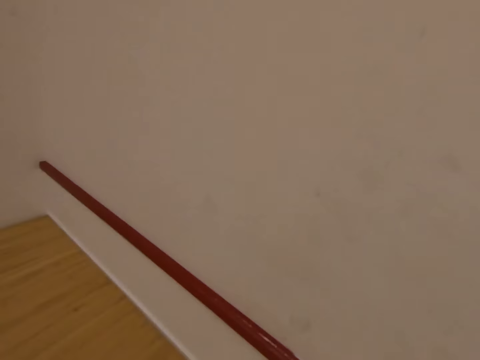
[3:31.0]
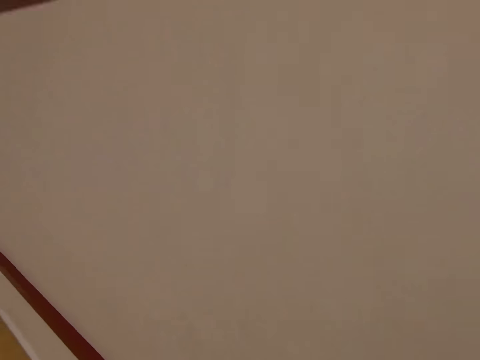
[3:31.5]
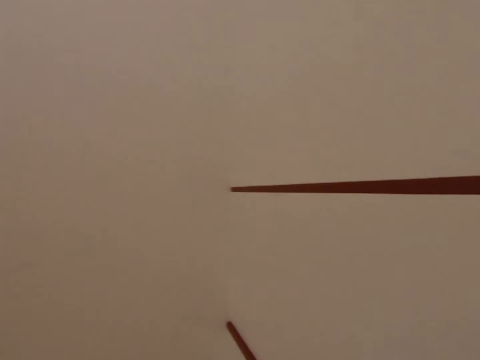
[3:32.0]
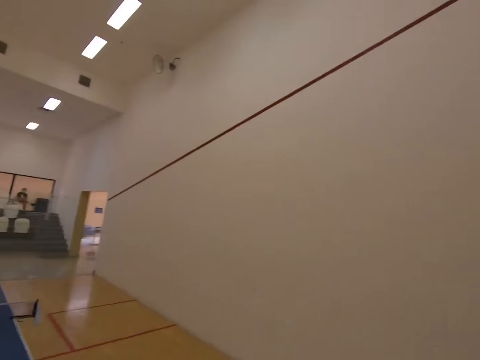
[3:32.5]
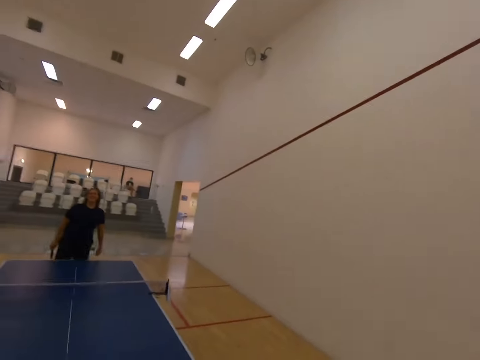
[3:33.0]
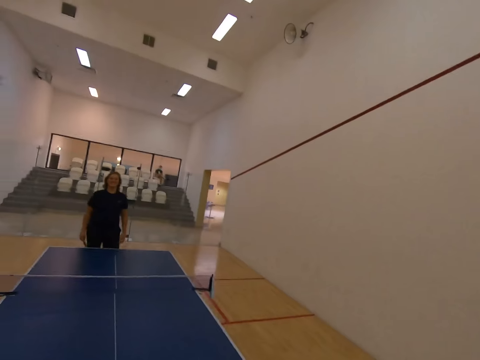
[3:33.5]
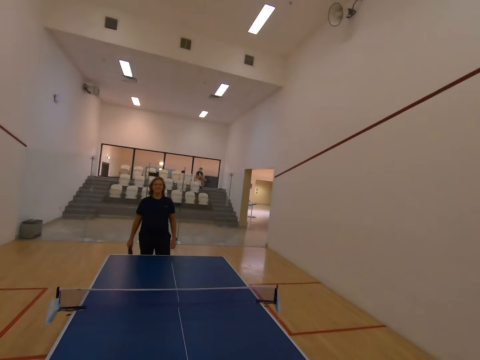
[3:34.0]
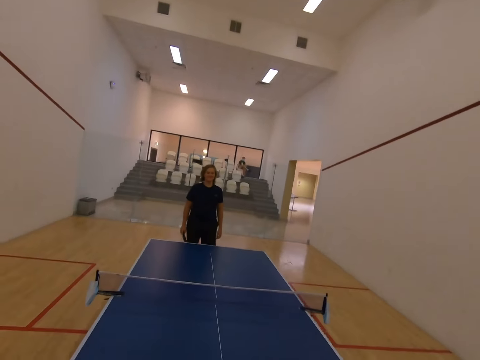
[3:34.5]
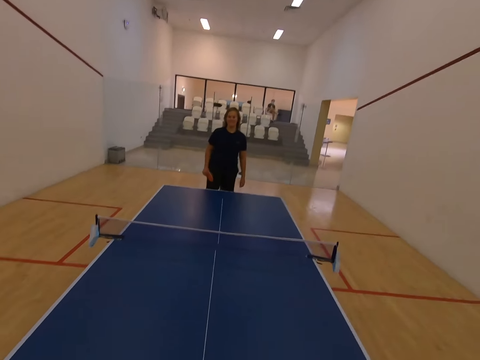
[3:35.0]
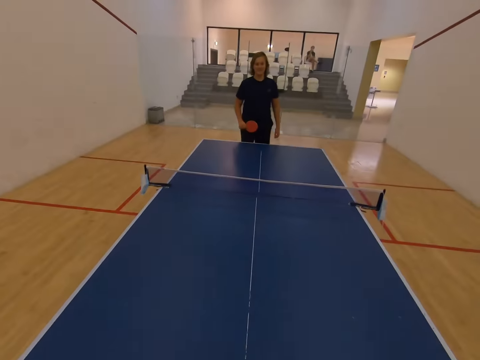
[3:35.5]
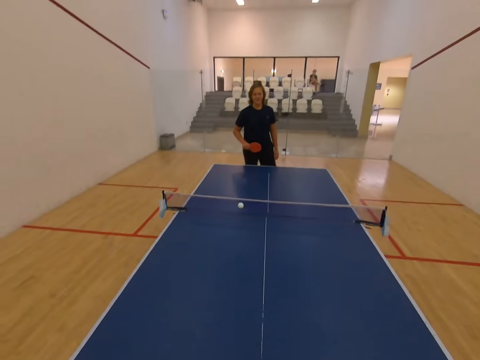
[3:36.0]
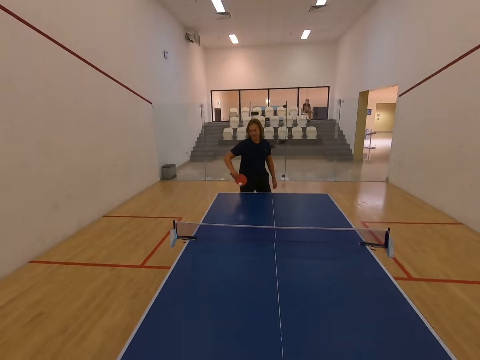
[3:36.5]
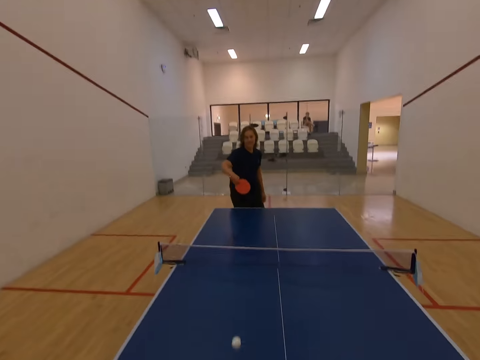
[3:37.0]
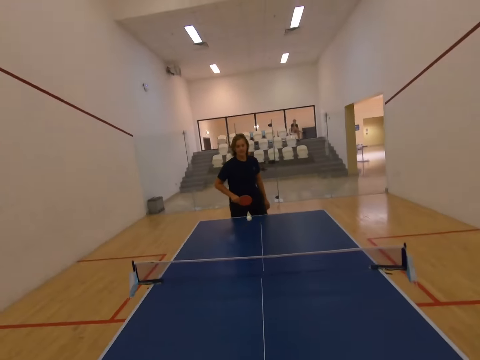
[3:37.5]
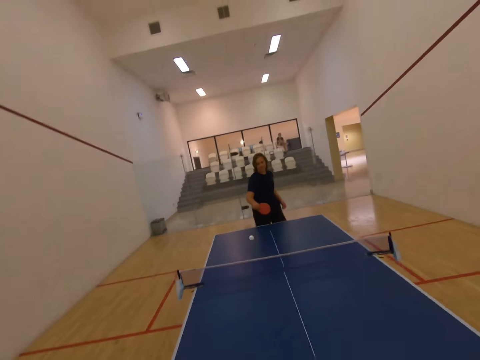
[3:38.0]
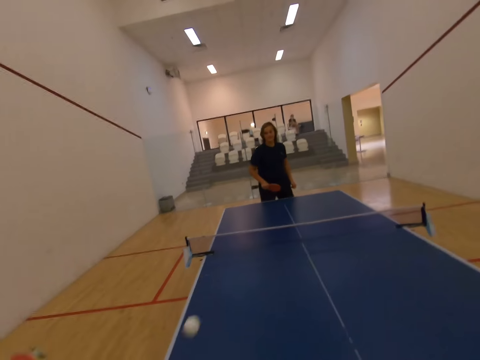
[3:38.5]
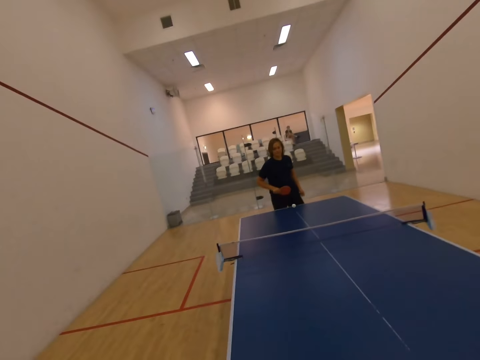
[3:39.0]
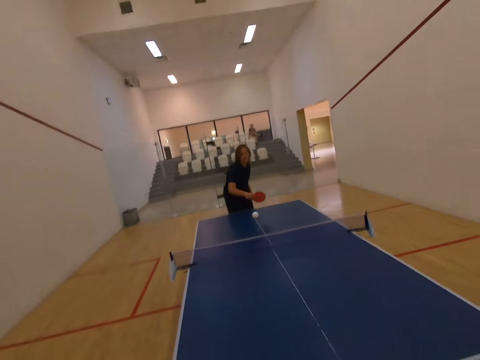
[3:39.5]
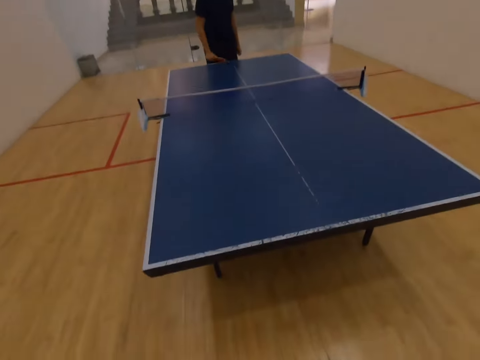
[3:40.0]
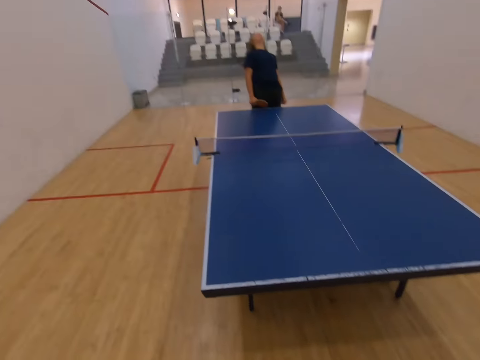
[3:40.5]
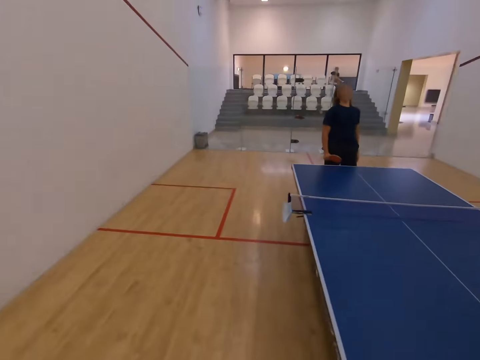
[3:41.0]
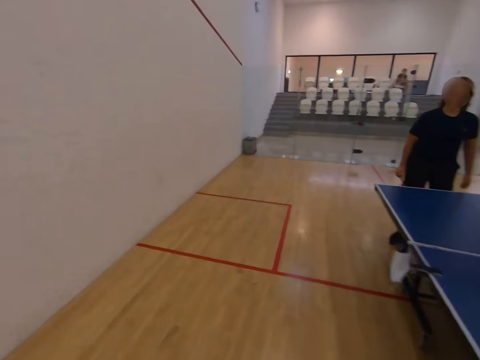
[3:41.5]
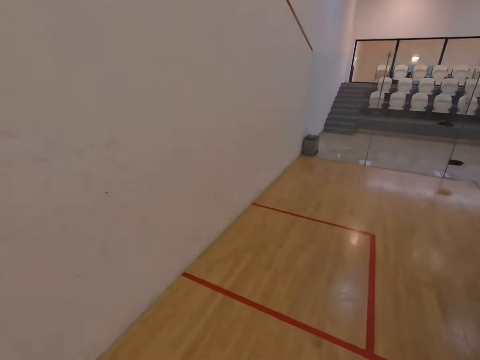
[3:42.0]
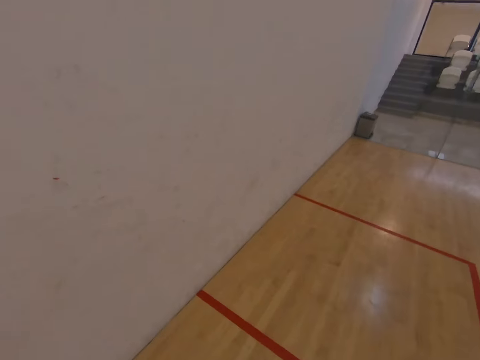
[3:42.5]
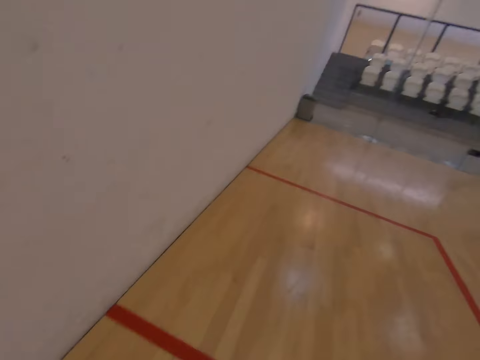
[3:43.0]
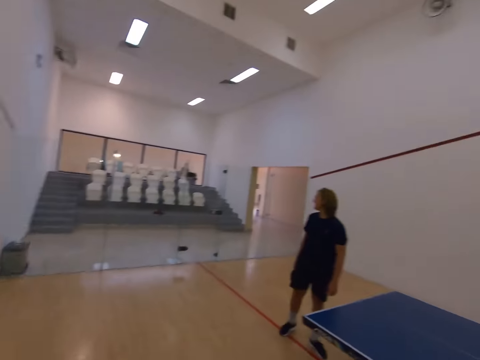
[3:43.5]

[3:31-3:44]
The camera wearer looks at the tennis ball. They hit the tennis ball with the tennis racket. A person hits the tennis ball with the table tennis racket. The camera wearer plays tennis ball with the person. The person hits the tennis ball with the table tennis racket repeatedly. The camera wearer stretches the neck and walks across the room.

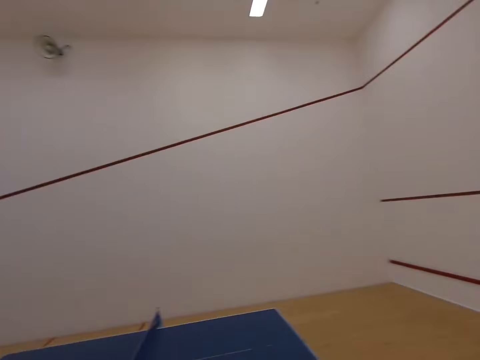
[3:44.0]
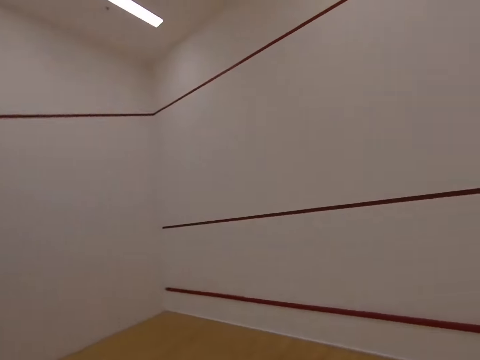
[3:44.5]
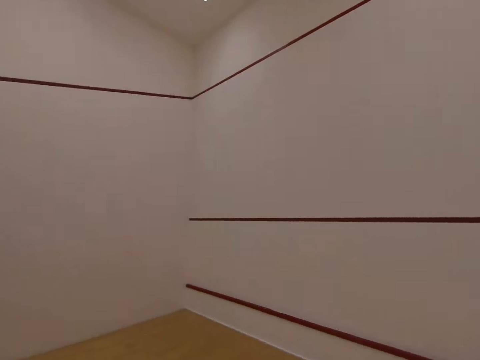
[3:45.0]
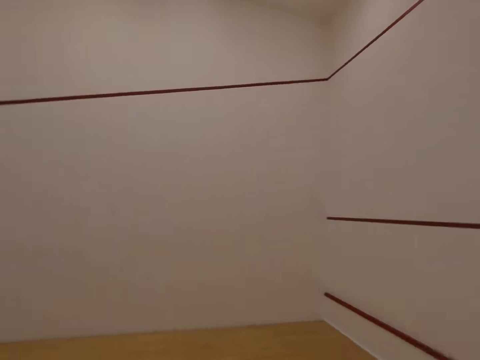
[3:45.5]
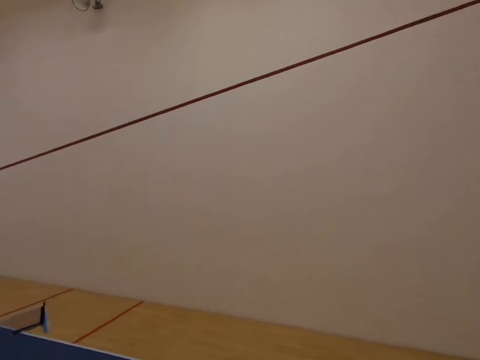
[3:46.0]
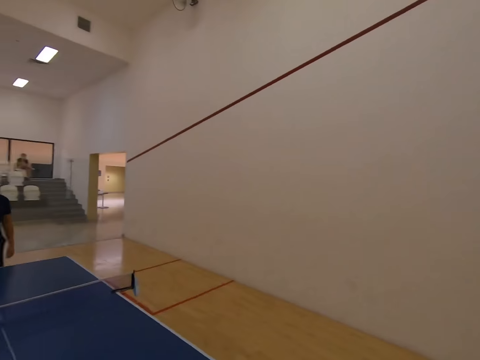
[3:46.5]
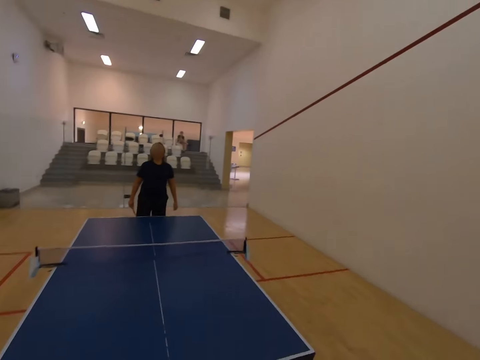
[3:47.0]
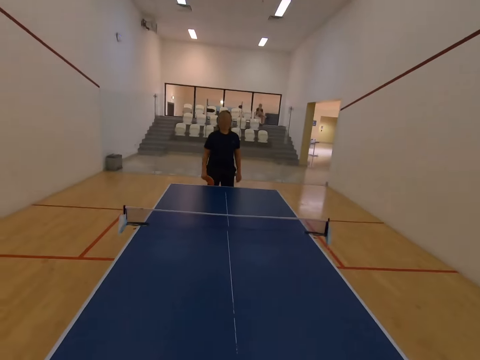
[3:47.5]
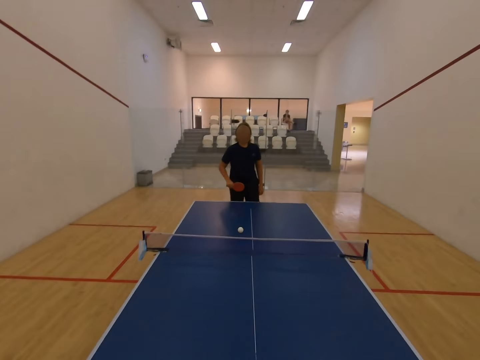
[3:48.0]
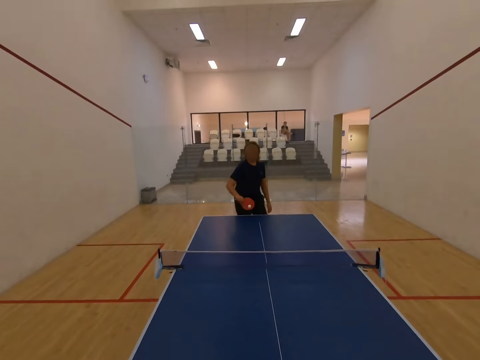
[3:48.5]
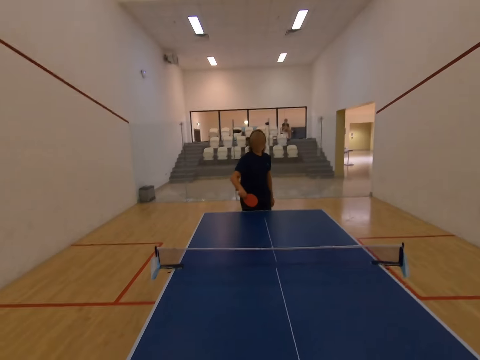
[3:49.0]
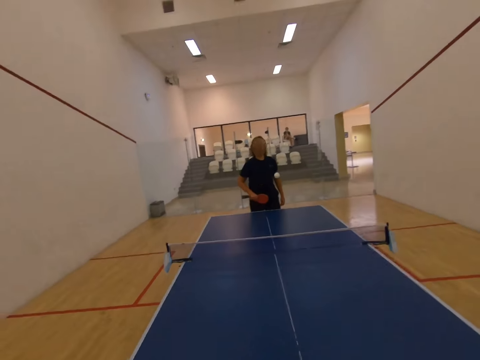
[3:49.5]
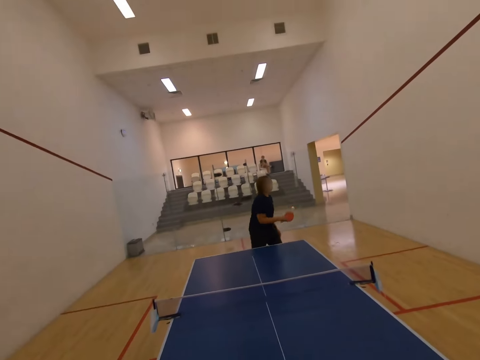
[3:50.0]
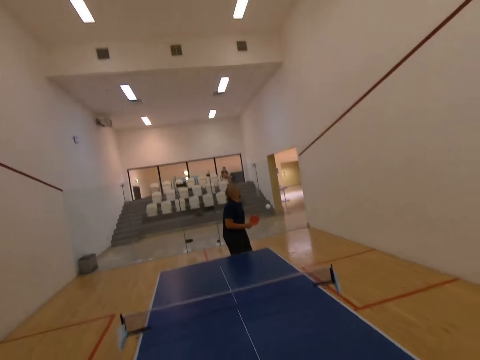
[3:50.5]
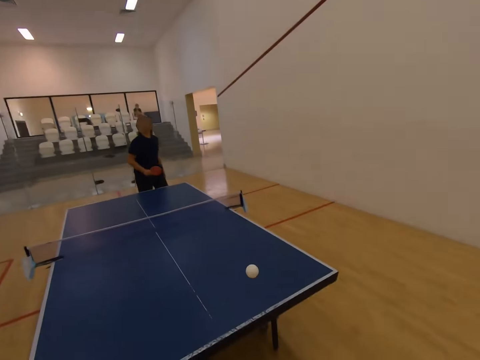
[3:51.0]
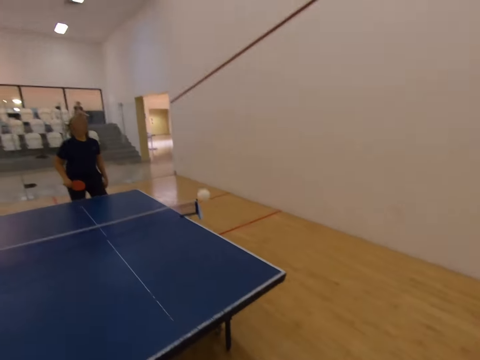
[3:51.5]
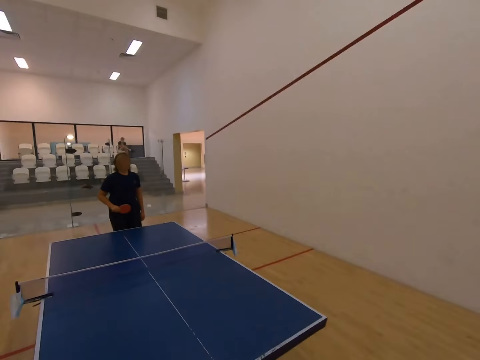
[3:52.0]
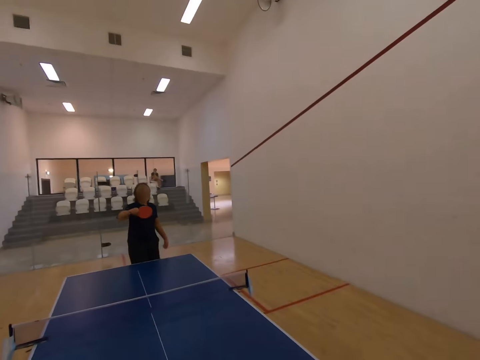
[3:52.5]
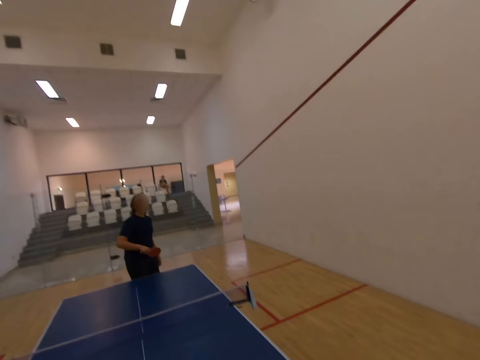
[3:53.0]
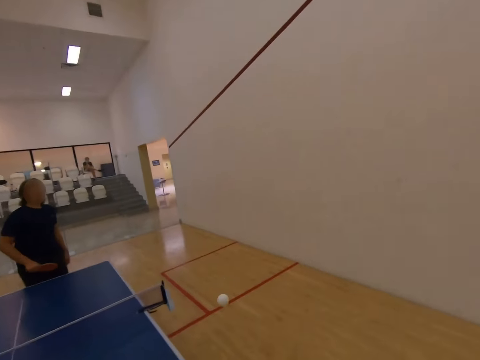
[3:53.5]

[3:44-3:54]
The camera wearer looks at the tennis ball. A person hits the tennis ball with the table tennis racket. The camera wearer plays tennis ball with the person. The person hits the tennis ball with the table tennis racket repeatedly.

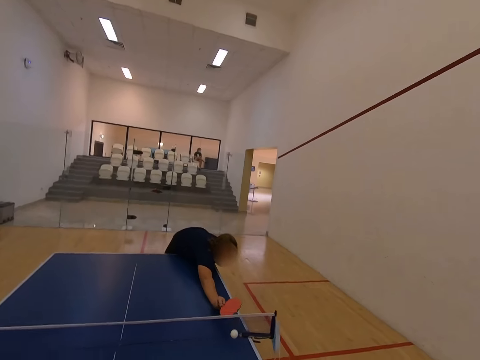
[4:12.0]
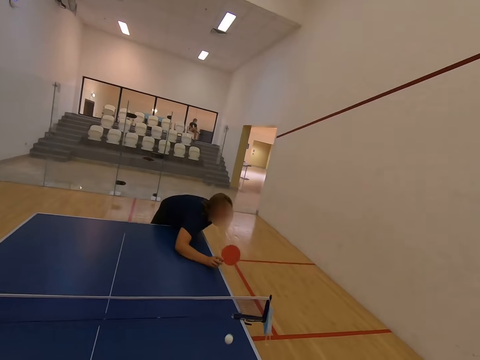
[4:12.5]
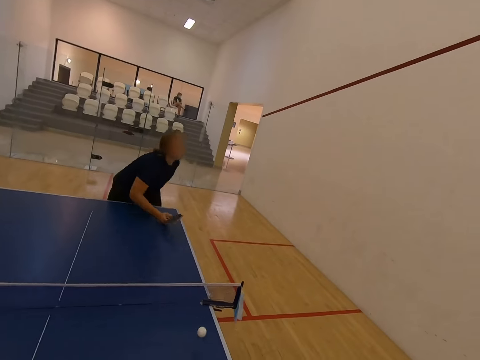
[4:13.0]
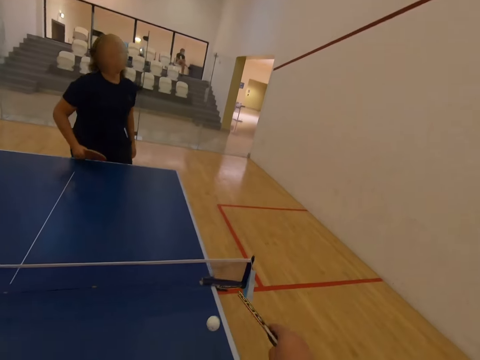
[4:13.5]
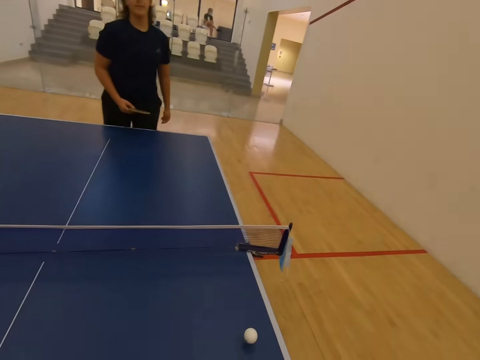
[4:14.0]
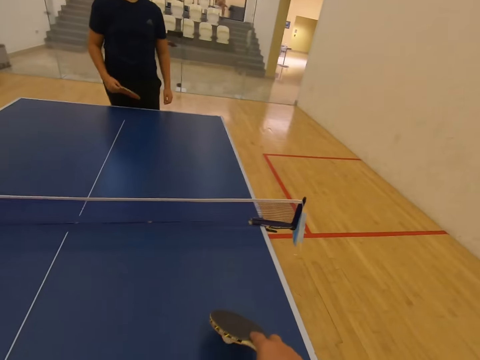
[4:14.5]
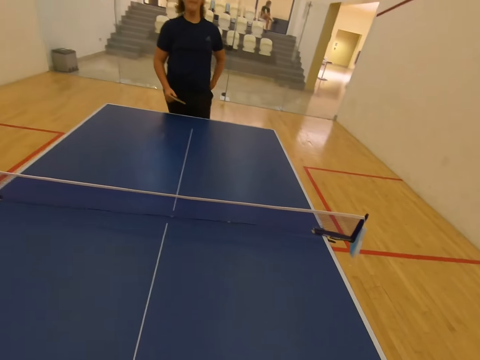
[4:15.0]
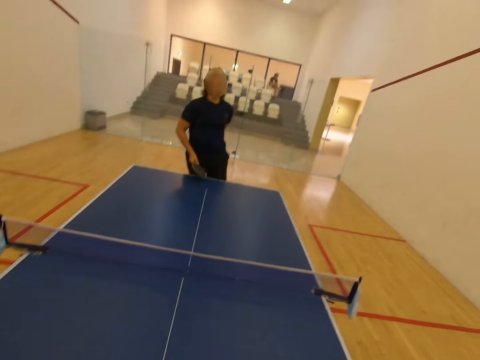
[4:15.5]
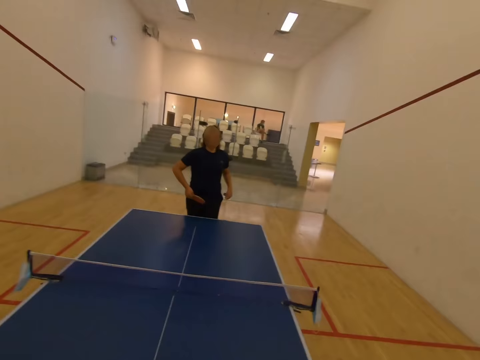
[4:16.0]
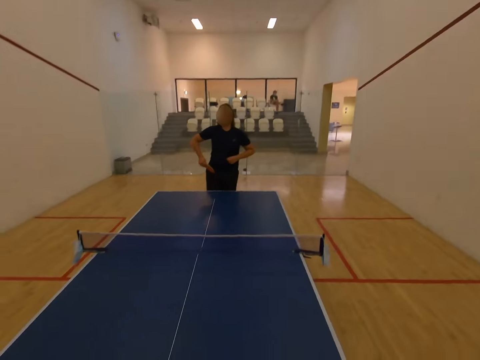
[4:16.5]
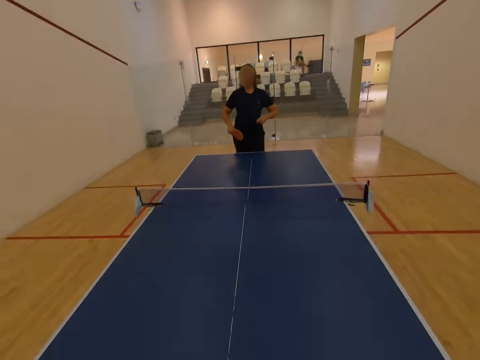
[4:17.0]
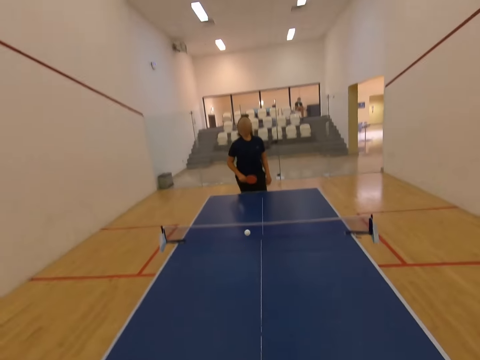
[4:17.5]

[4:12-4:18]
The camera wearer takes the ball with the racket from the tennis table.
